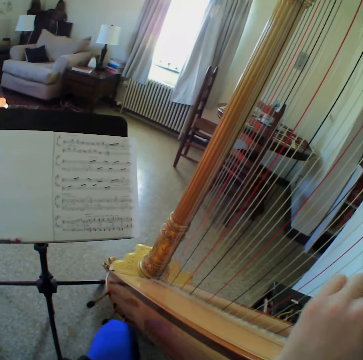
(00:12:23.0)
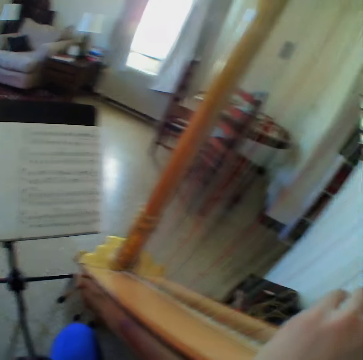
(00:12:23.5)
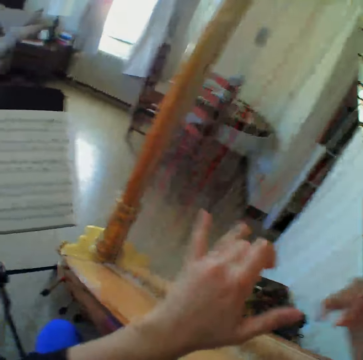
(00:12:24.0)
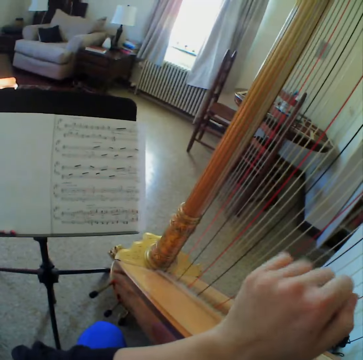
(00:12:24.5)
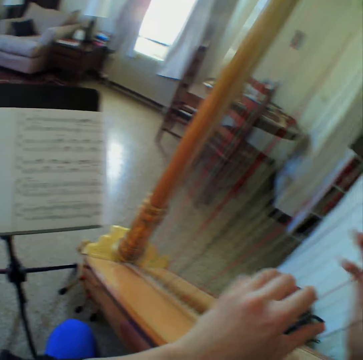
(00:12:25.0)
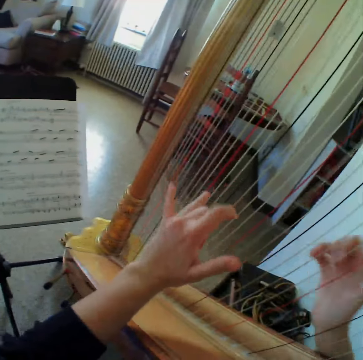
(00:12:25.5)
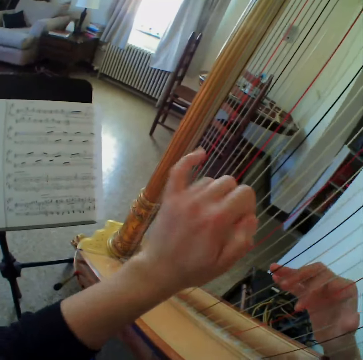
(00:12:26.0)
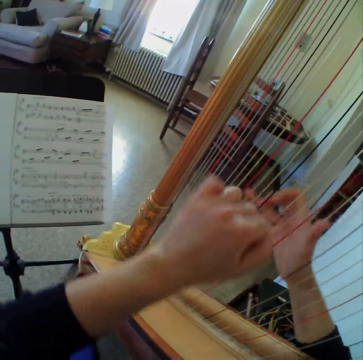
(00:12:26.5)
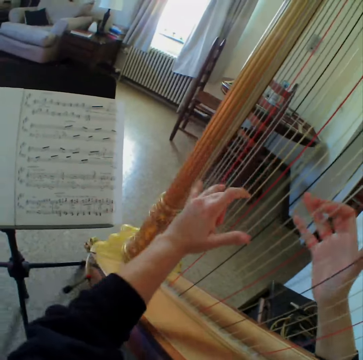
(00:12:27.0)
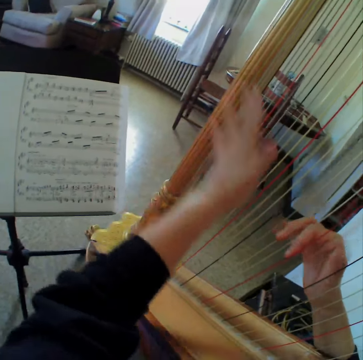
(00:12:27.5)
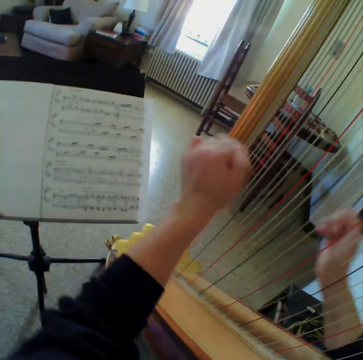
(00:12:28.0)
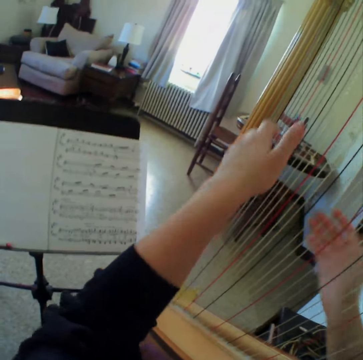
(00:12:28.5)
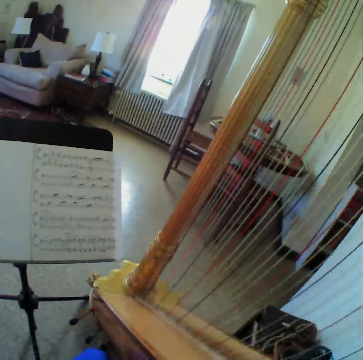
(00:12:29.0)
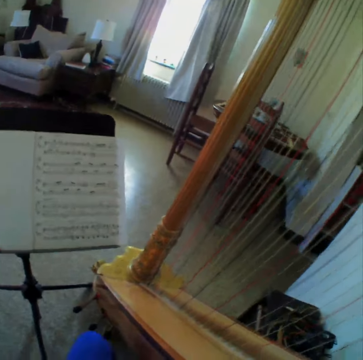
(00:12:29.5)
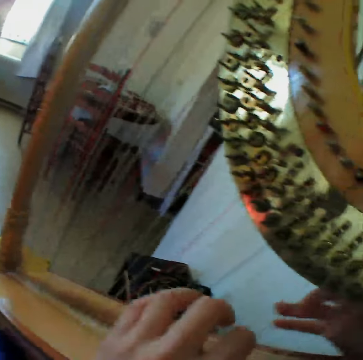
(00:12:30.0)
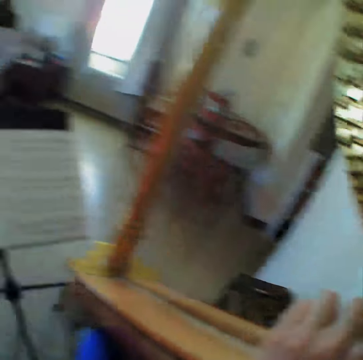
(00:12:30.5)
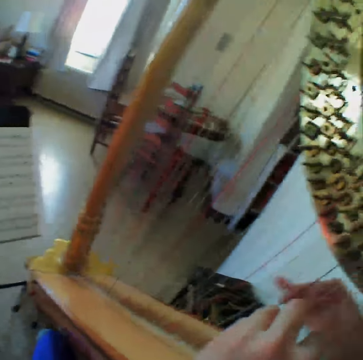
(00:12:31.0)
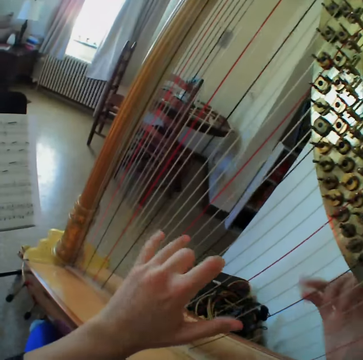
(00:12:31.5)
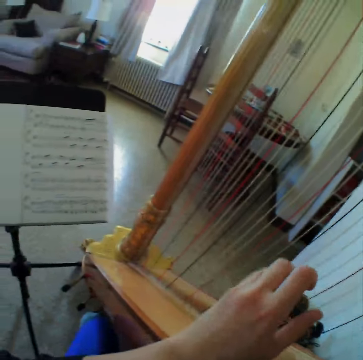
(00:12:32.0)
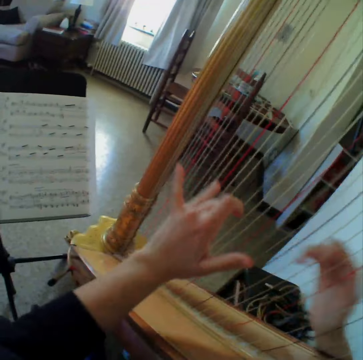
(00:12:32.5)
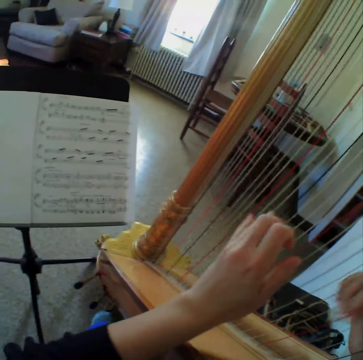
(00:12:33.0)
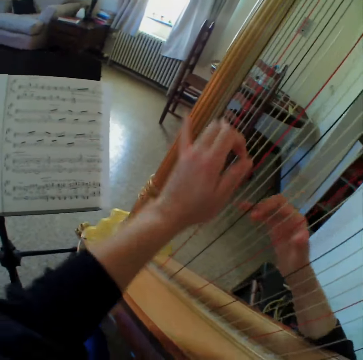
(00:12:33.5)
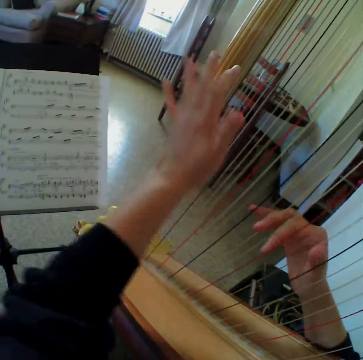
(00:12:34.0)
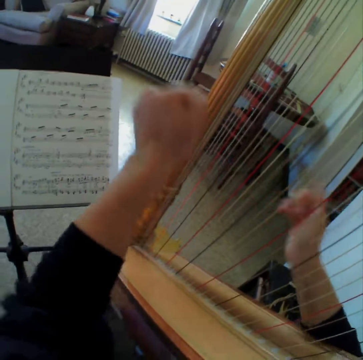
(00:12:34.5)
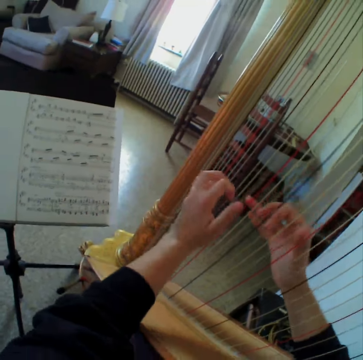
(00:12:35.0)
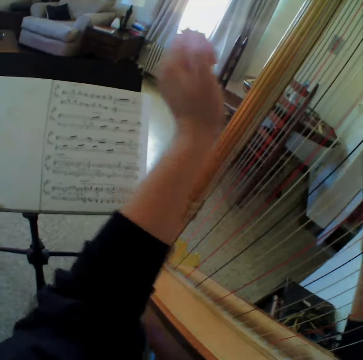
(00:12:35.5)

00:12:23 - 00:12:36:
The camera wearer reads the music paper. They play the guitar. They read the music paper. They play the guitar. They read the music paper. They play the guitar. They read the music paper. They play the guitar.

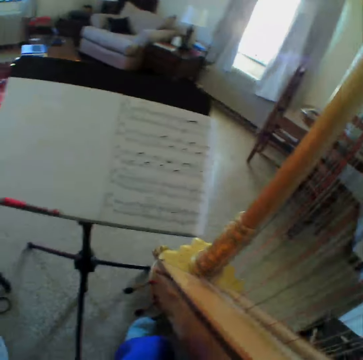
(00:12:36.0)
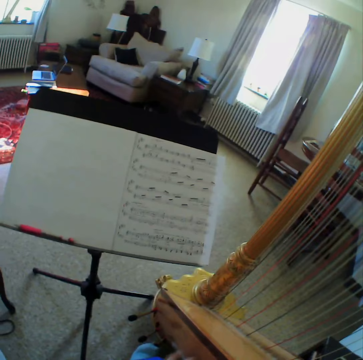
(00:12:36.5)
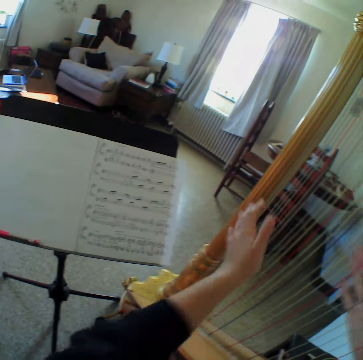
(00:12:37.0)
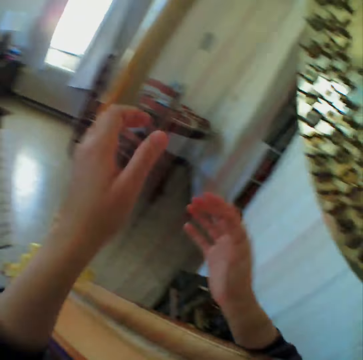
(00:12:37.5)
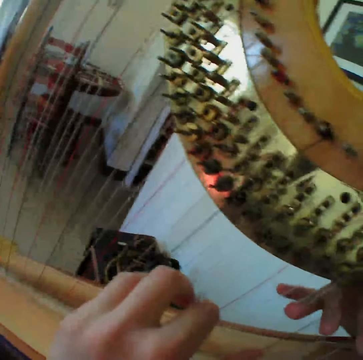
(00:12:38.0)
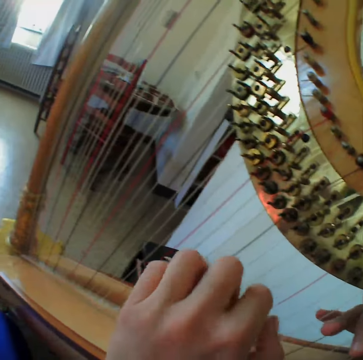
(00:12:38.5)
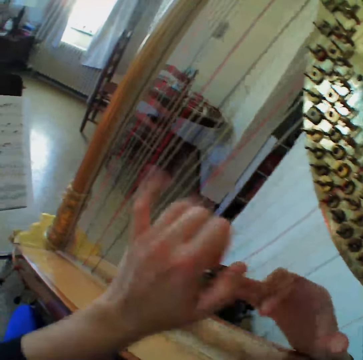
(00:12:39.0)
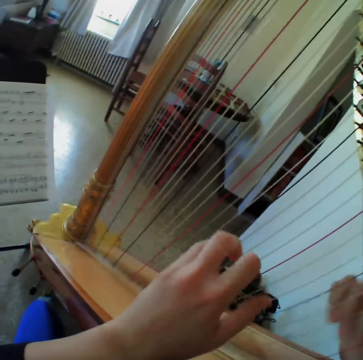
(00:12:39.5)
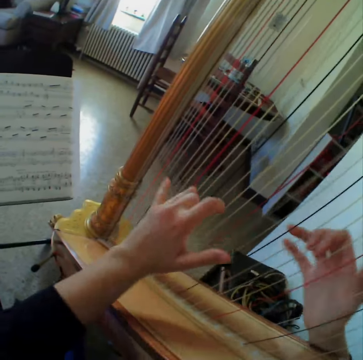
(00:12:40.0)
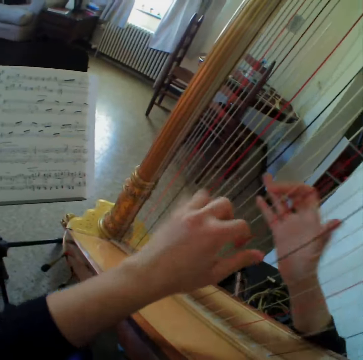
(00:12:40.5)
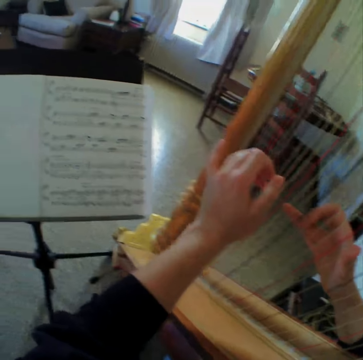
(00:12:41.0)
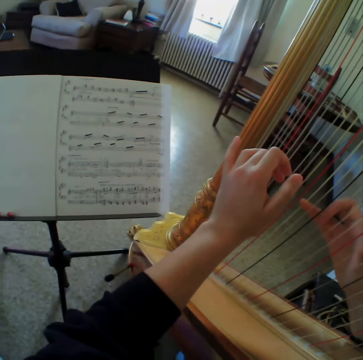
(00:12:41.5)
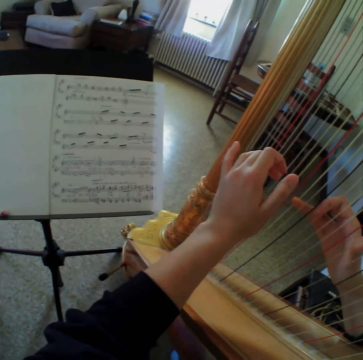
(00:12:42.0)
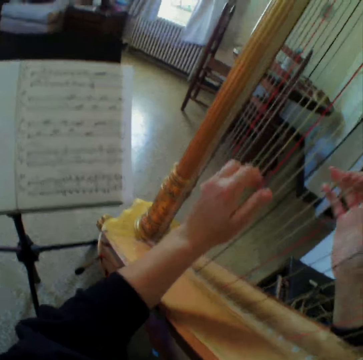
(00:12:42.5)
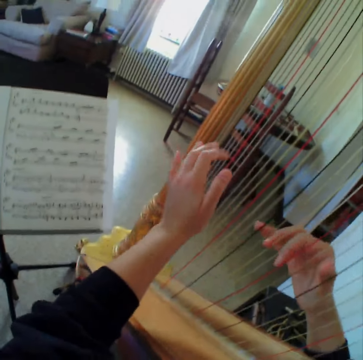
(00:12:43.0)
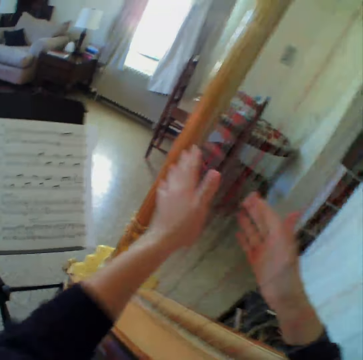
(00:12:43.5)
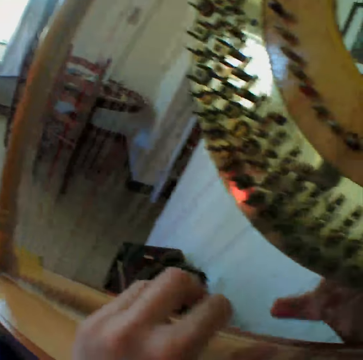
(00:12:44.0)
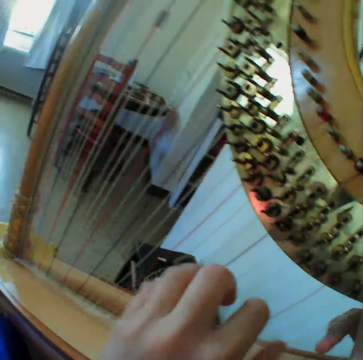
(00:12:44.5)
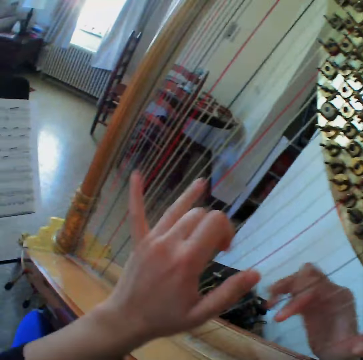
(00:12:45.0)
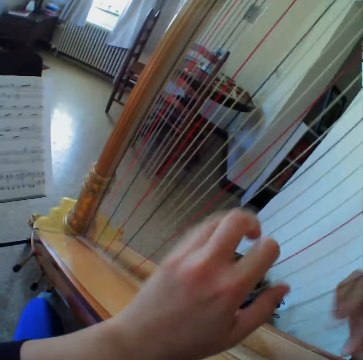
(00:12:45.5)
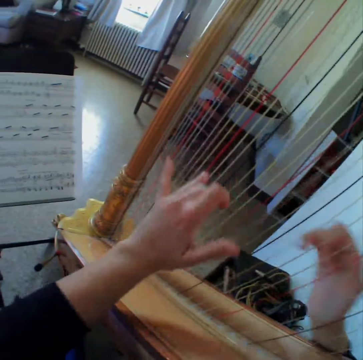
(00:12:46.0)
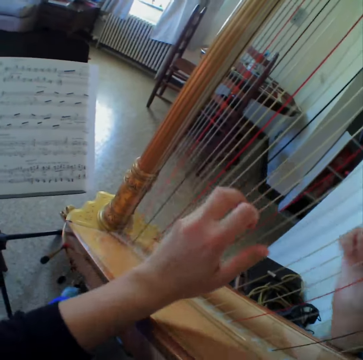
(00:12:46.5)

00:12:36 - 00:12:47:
The camera wearer reads the music paper. They stop playing the harp or guitar. They start to play the harp again. They read the music paper. They play the guitar.

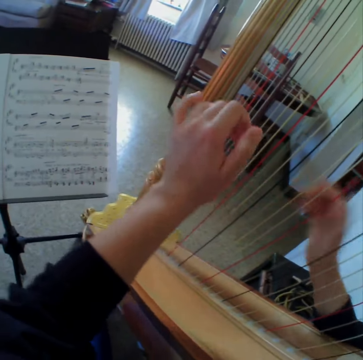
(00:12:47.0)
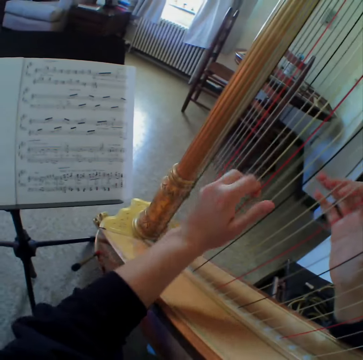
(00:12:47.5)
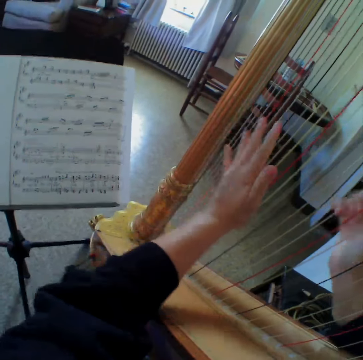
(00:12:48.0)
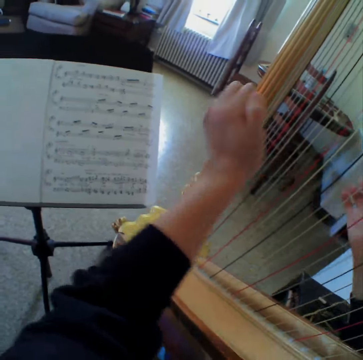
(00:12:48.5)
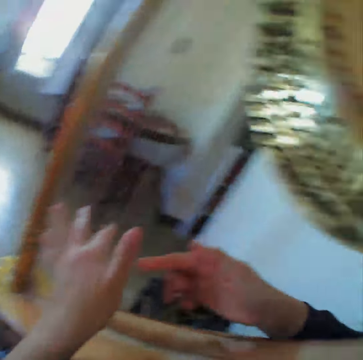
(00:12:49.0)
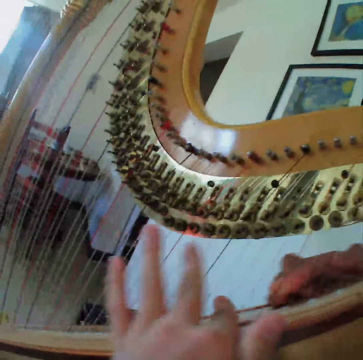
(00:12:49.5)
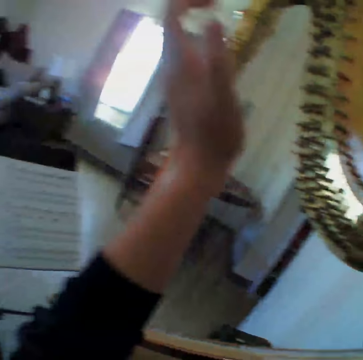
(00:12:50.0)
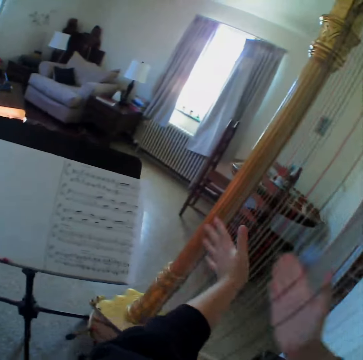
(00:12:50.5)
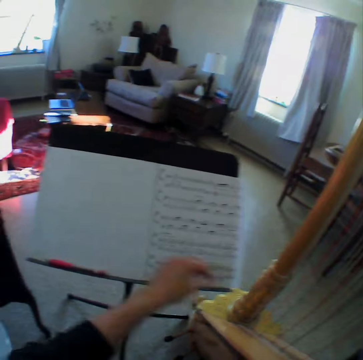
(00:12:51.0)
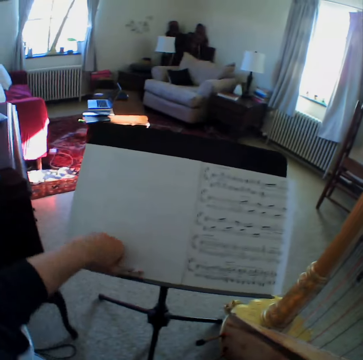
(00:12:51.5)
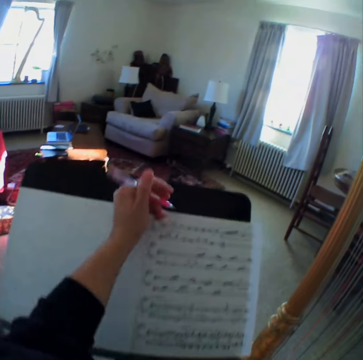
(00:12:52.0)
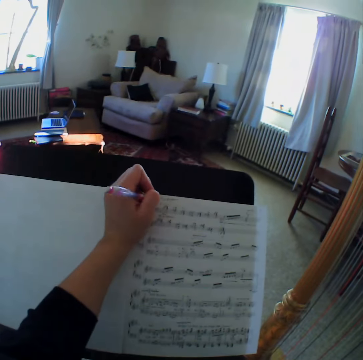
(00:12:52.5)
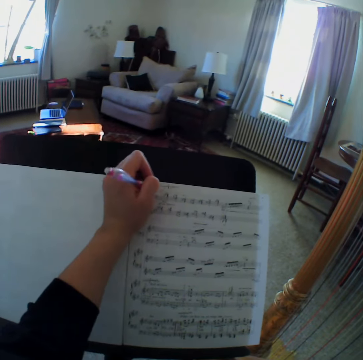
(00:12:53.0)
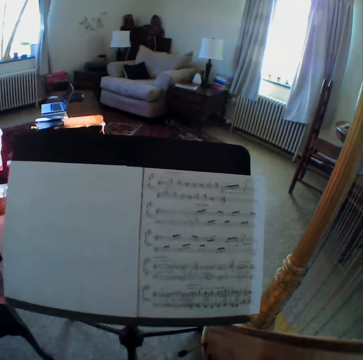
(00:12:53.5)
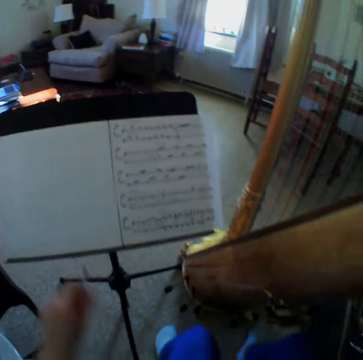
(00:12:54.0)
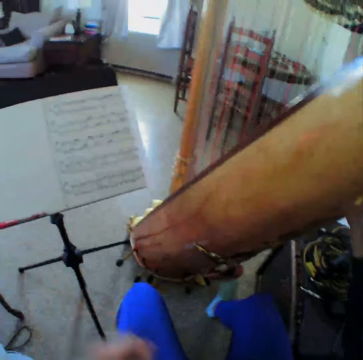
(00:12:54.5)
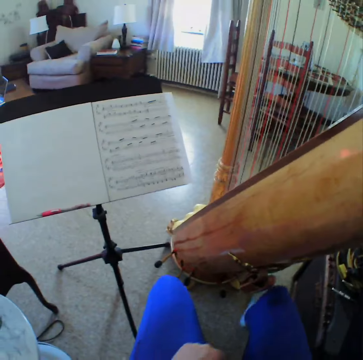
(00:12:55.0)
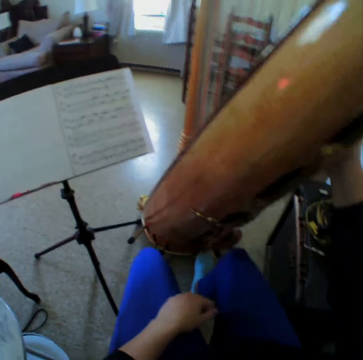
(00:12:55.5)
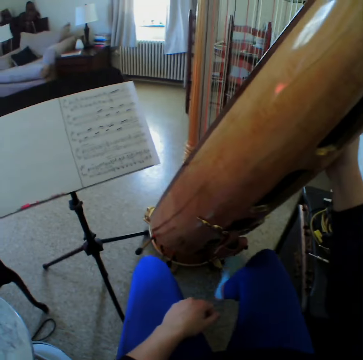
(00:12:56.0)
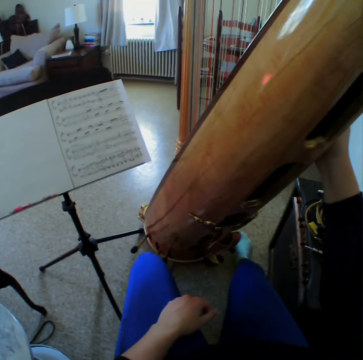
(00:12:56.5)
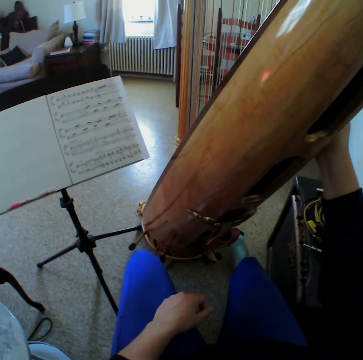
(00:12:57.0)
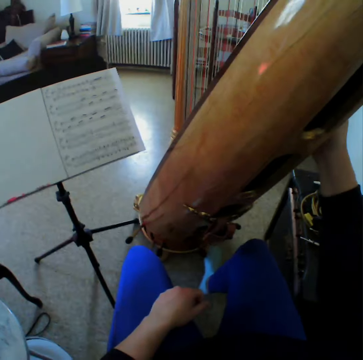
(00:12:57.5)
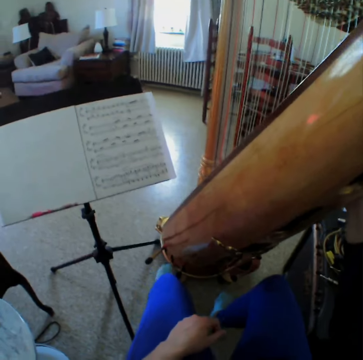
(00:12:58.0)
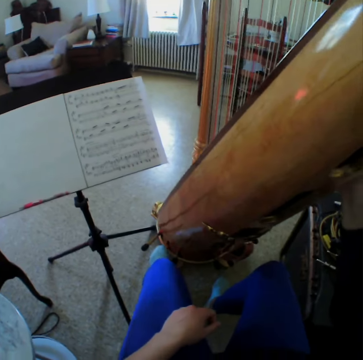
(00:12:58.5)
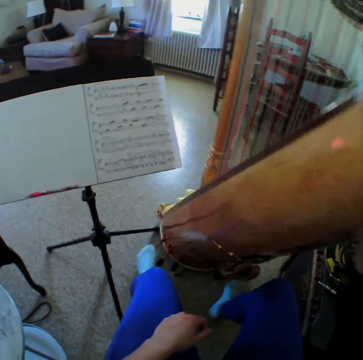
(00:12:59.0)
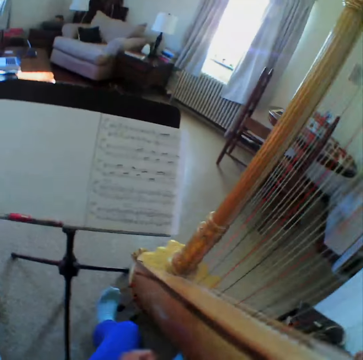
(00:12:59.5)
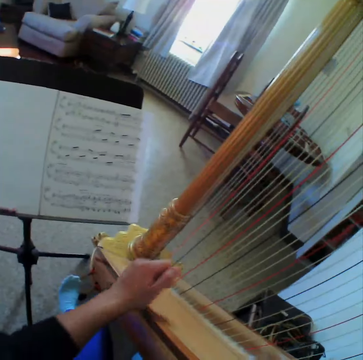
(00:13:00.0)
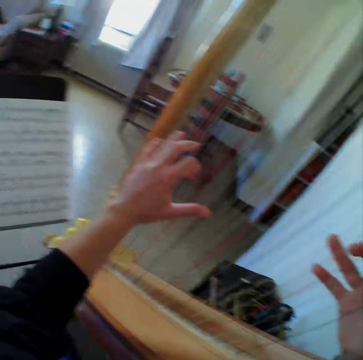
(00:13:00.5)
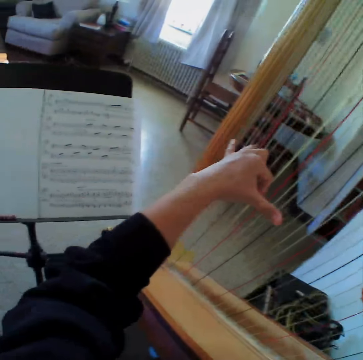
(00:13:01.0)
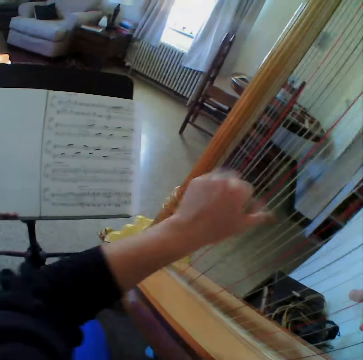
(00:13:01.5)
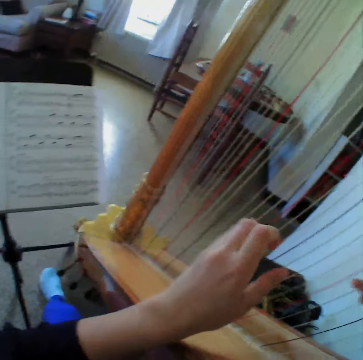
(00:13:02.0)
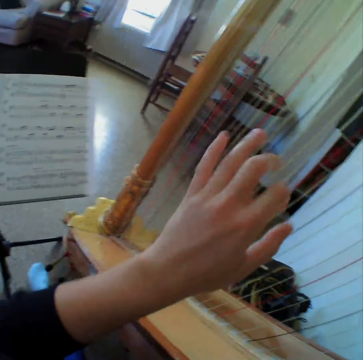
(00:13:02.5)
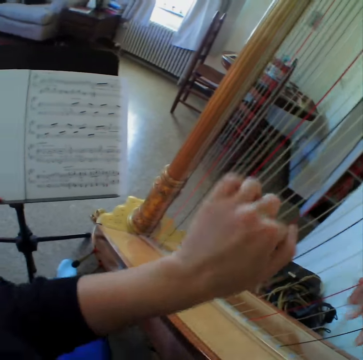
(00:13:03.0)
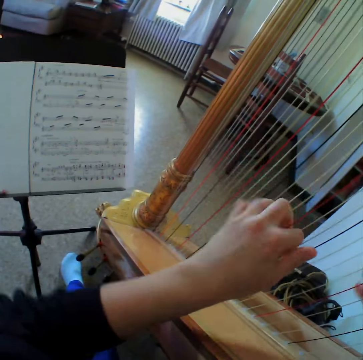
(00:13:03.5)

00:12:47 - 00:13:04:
The camera wearer reads the music paper. She plays the guitar. She carries the pen from the bookstand. She writes on her music sheet or music paper. She keeps her pen on the bookstand. She steps on the guitar. She starts to play the harp or guitar again. She reads the music paper. She plays the guitar.
